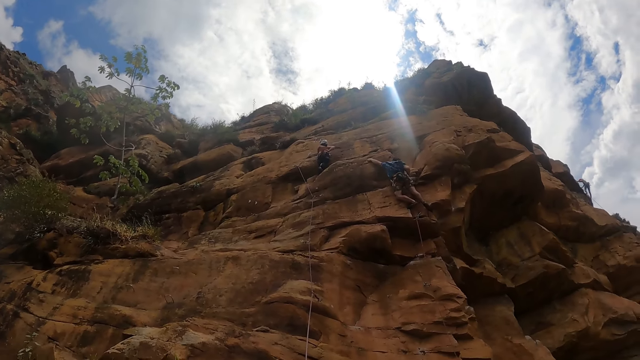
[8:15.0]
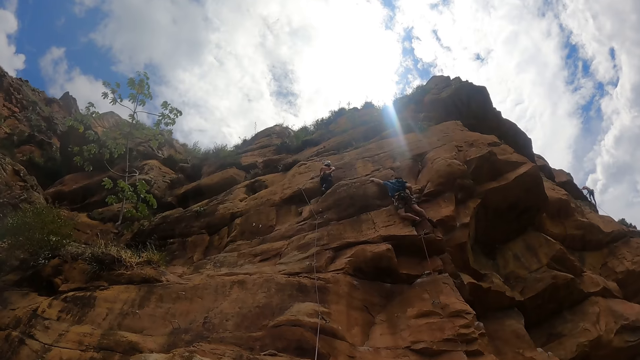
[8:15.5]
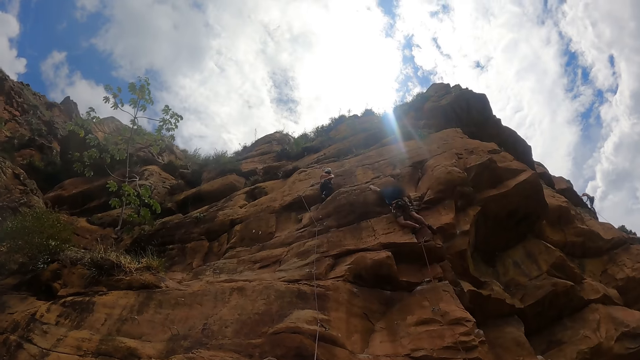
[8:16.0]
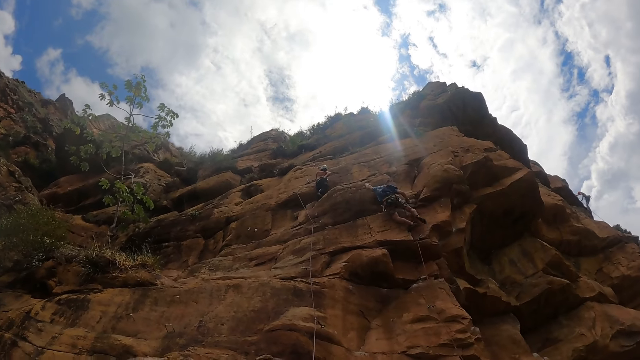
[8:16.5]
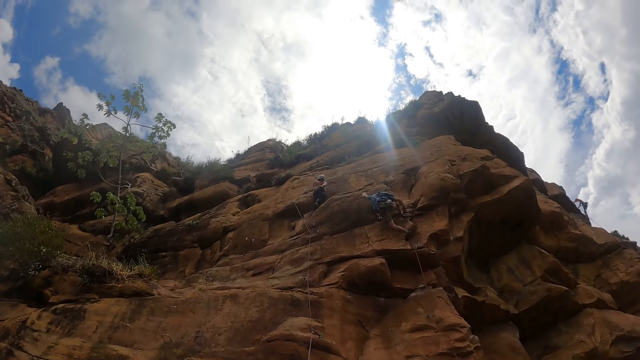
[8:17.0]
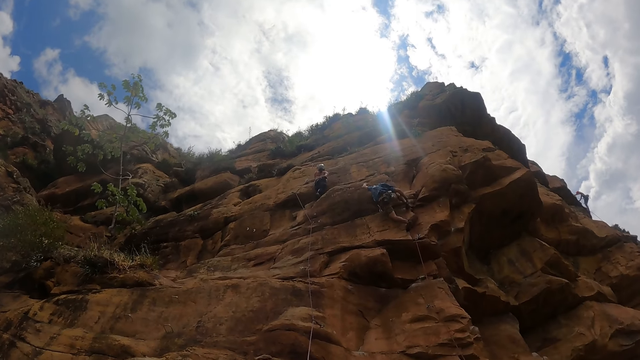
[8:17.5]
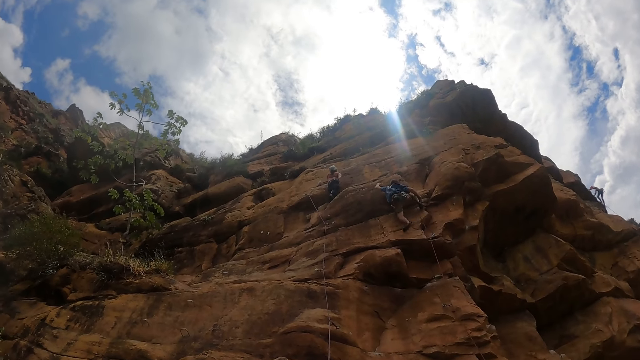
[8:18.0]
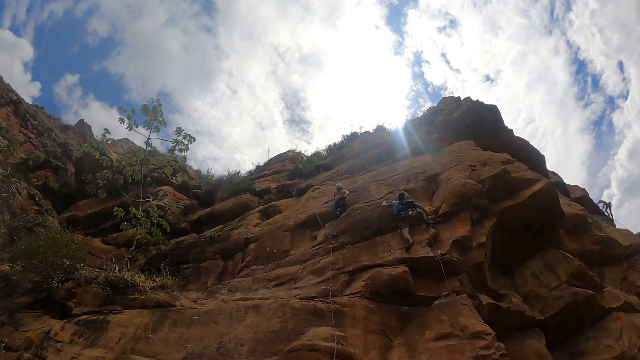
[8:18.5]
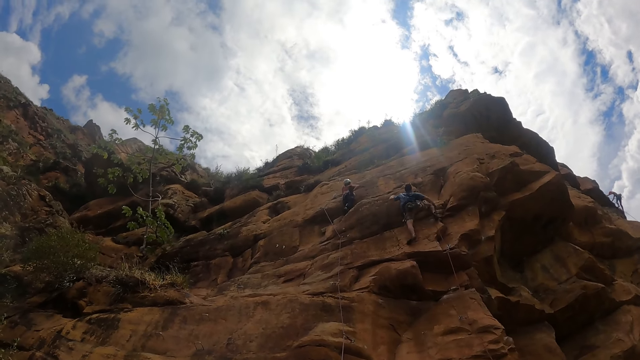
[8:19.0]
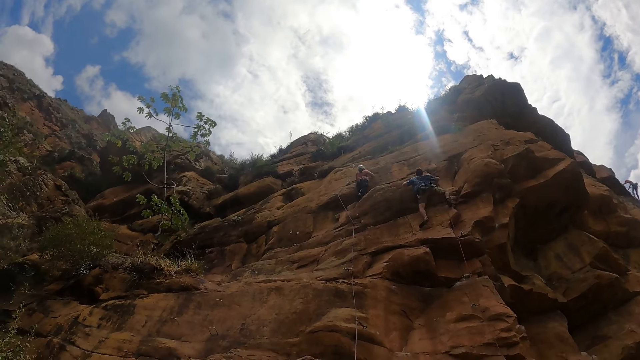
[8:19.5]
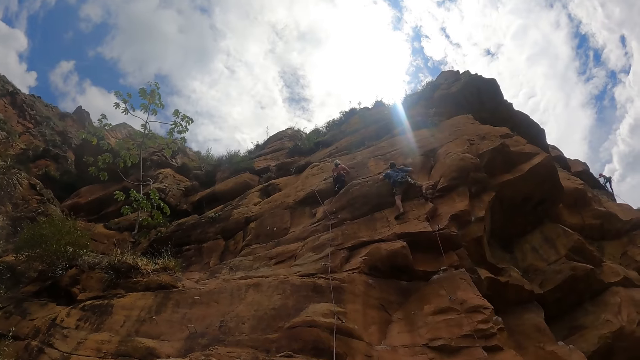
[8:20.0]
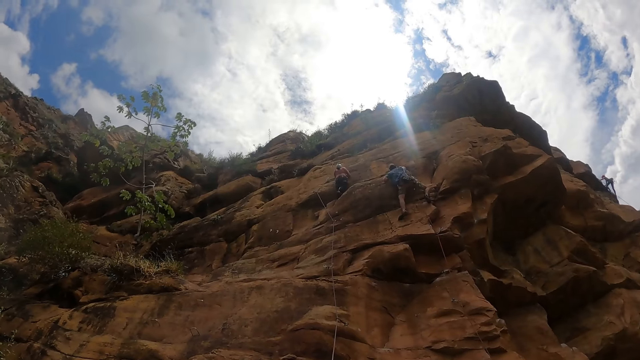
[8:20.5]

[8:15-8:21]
A woman dips her right hand in a chalk bag.

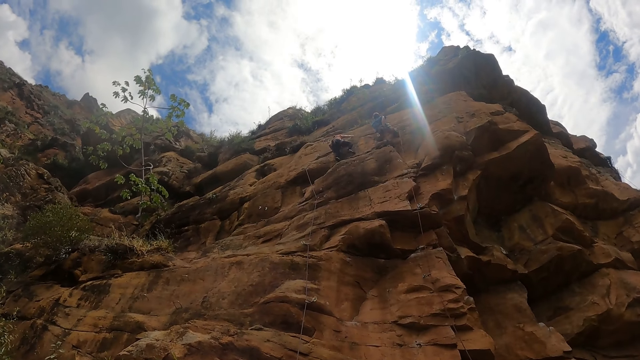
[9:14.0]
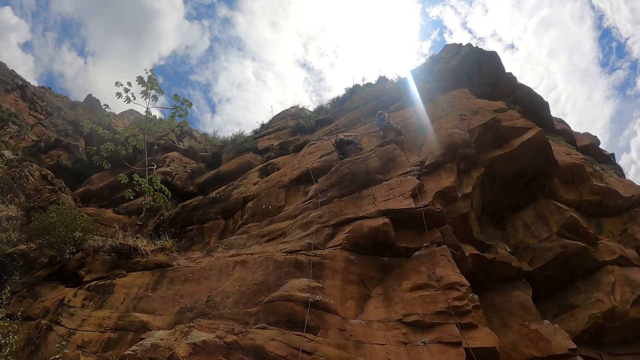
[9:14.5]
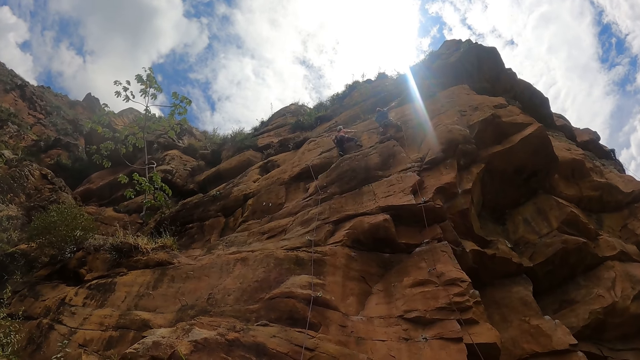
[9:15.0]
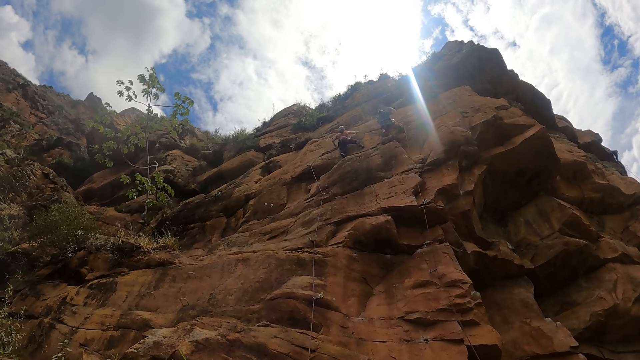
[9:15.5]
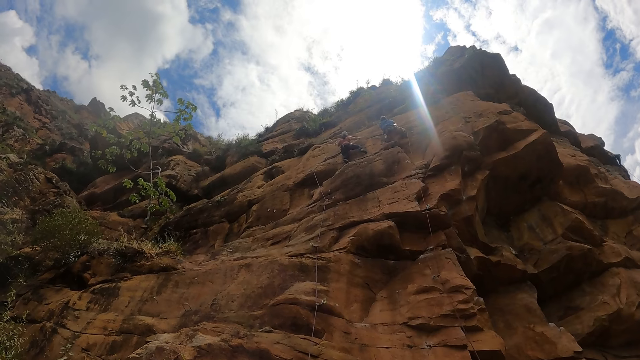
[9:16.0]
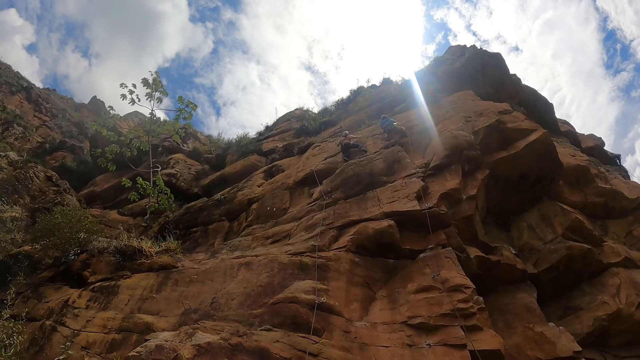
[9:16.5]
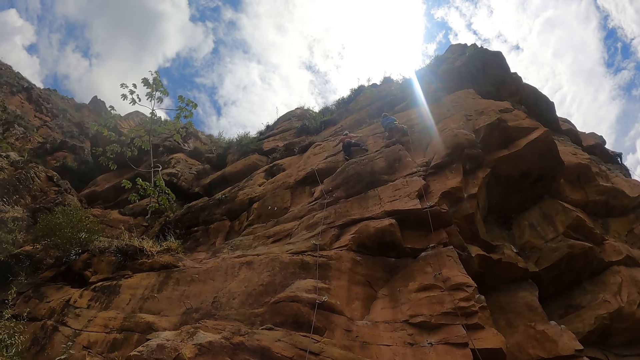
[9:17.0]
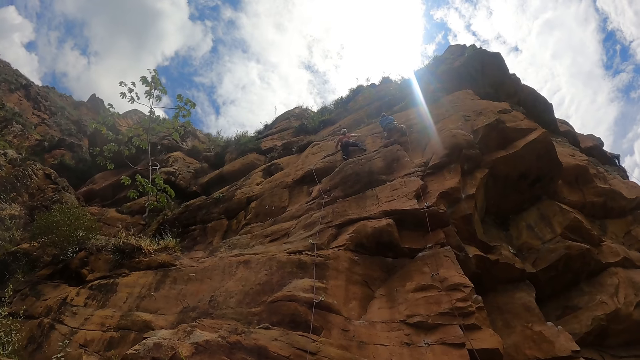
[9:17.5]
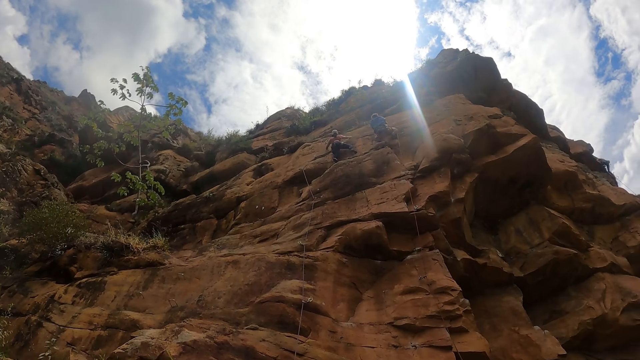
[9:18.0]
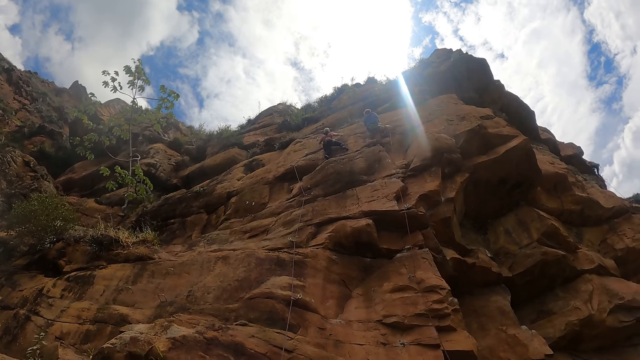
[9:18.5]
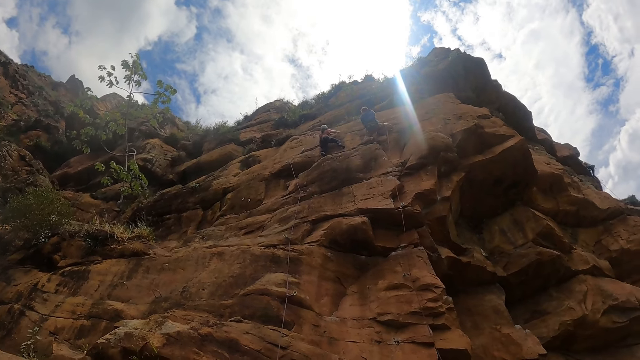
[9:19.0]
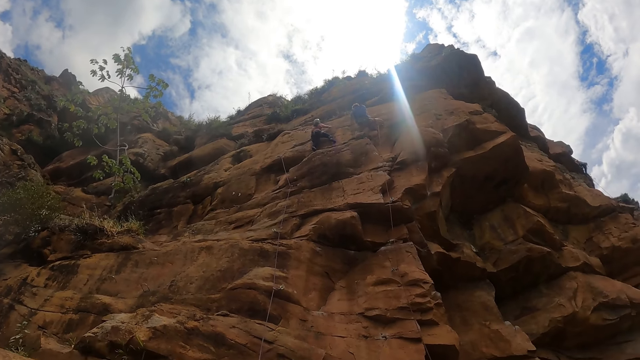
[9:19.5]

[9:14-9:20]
A man dips his right hand in a chalk bag and shakes his hand.

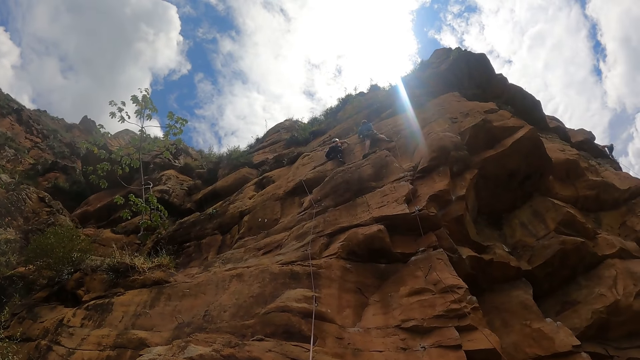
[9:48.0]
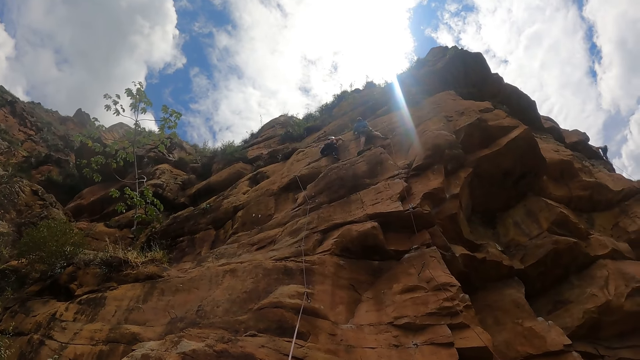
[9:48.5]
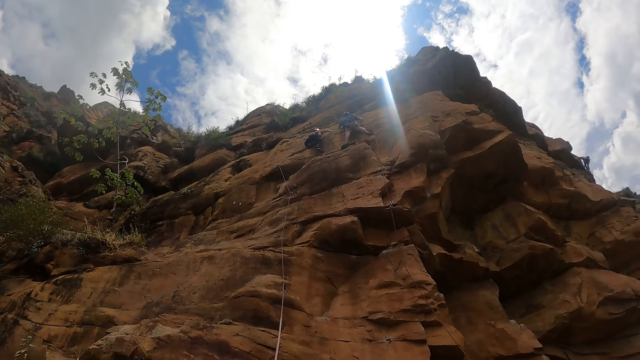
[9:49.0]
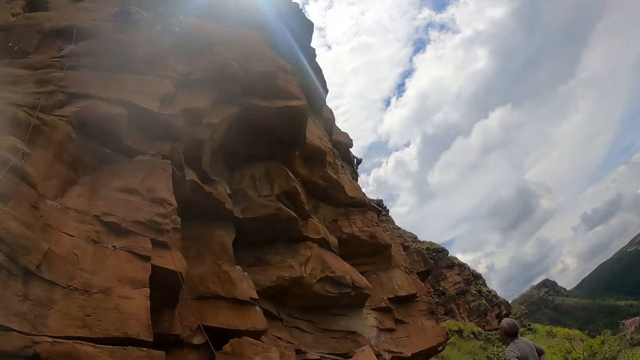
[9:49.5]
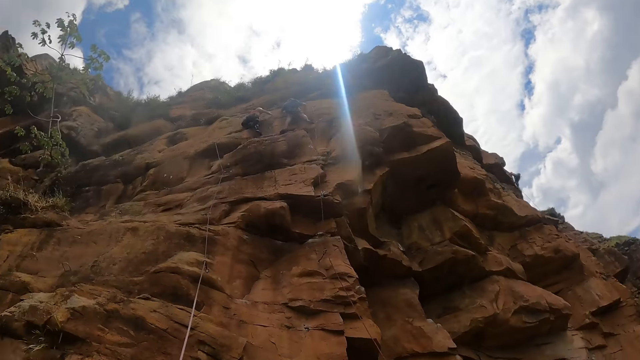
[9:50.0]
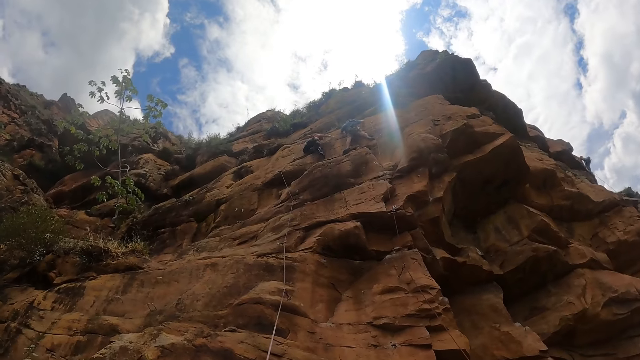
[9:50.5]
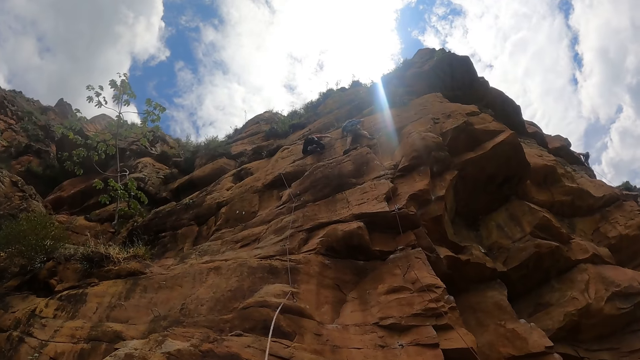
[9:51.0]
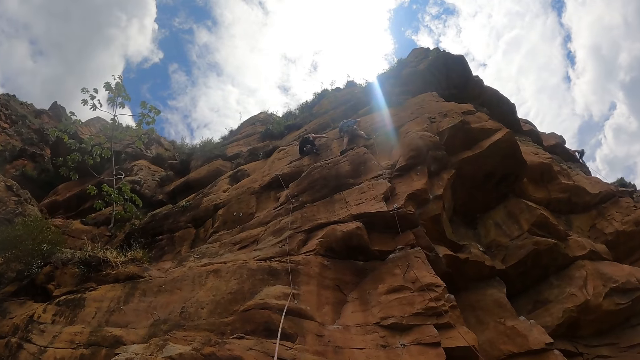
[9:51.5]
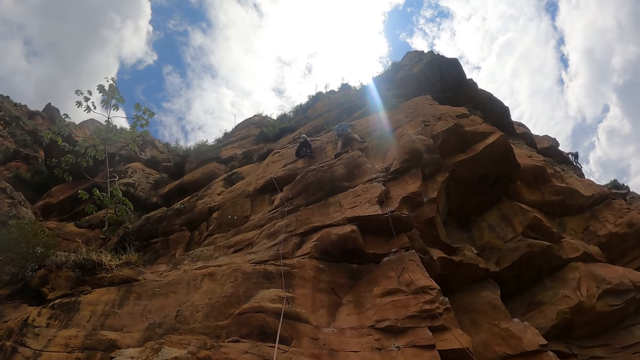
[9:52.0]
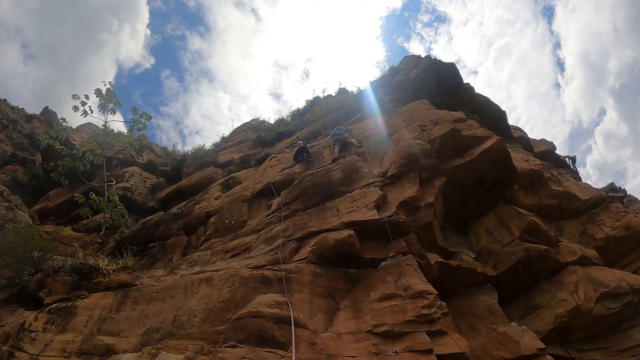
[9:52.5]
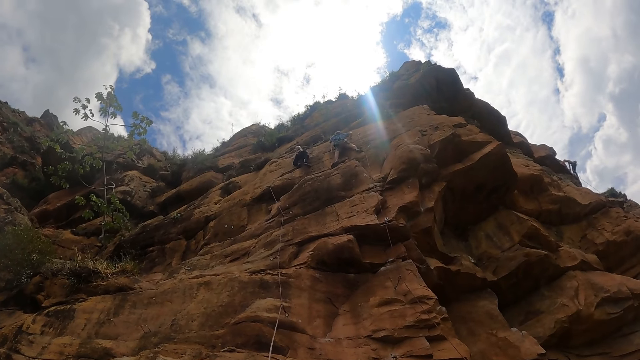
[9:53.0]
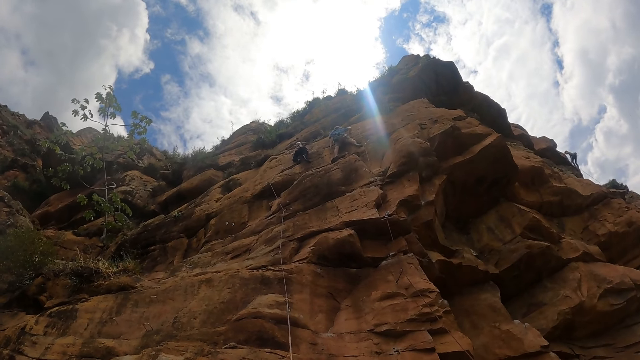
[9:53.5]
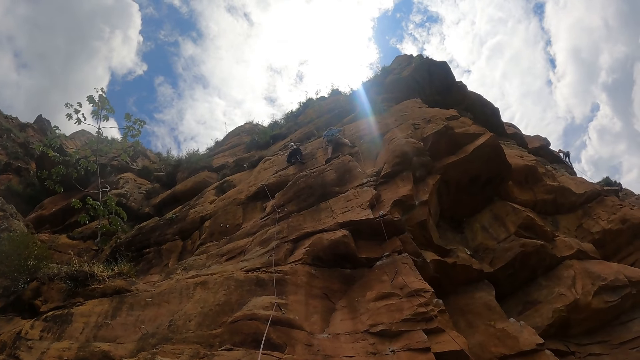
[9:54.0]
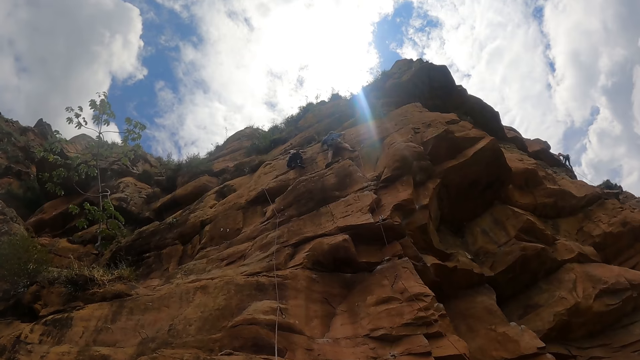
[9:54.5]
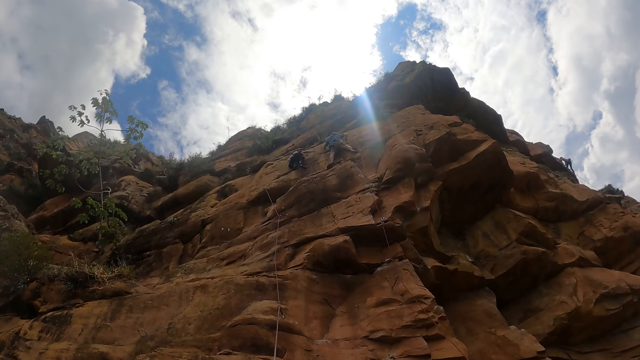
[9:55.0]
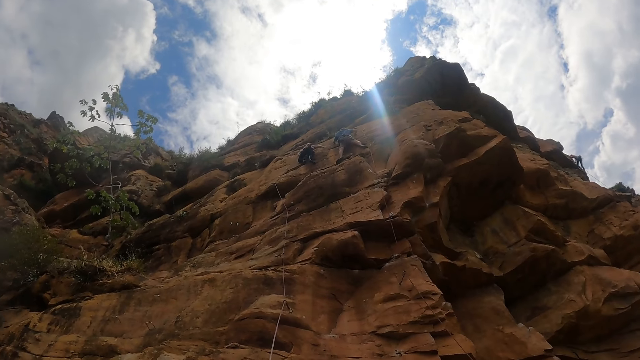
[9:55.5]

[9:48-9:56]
The camera wearer looks around the hiking site. They look around the rock.
